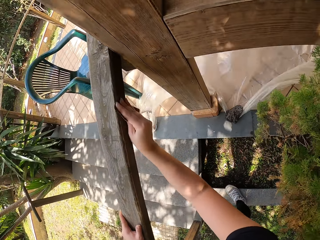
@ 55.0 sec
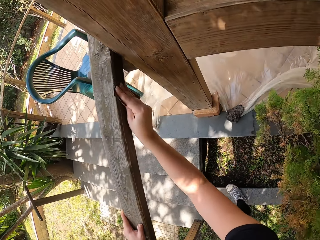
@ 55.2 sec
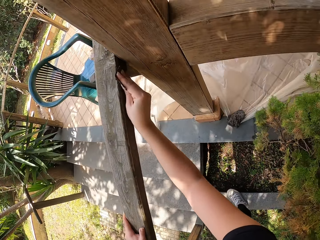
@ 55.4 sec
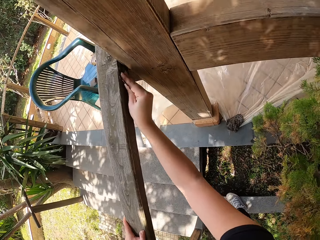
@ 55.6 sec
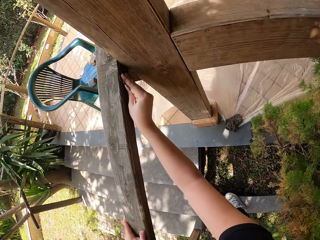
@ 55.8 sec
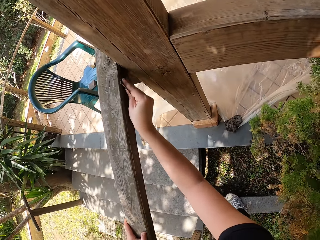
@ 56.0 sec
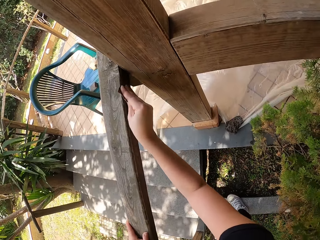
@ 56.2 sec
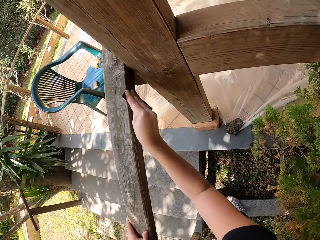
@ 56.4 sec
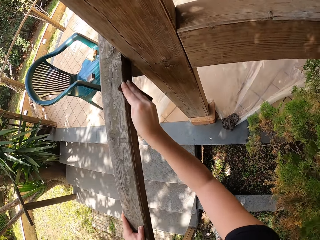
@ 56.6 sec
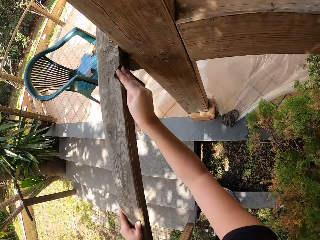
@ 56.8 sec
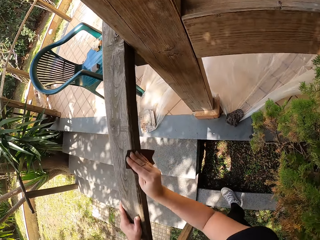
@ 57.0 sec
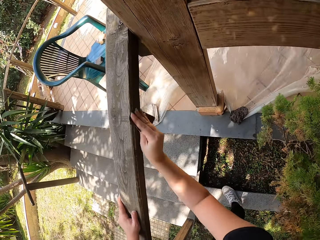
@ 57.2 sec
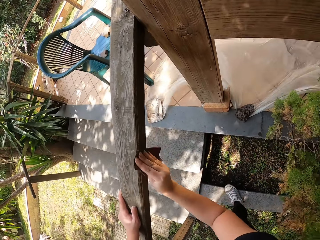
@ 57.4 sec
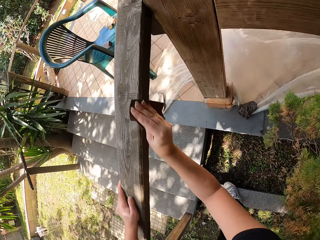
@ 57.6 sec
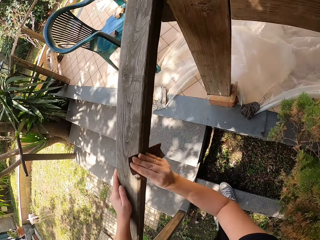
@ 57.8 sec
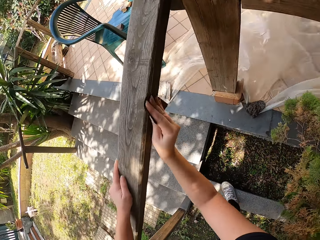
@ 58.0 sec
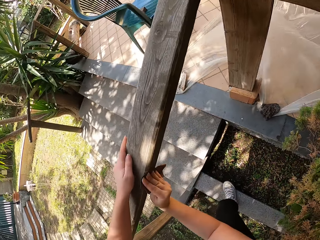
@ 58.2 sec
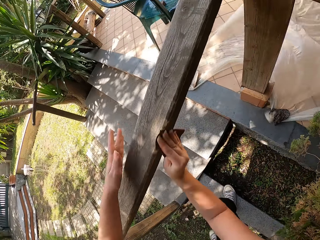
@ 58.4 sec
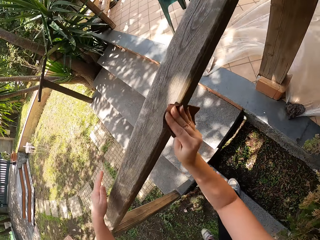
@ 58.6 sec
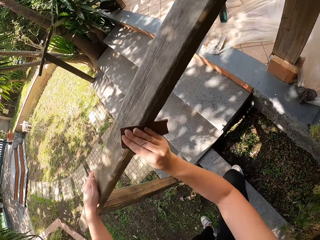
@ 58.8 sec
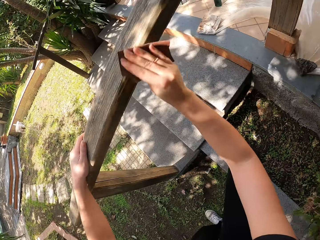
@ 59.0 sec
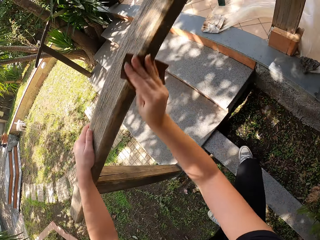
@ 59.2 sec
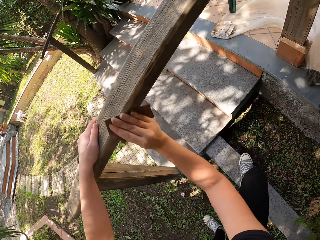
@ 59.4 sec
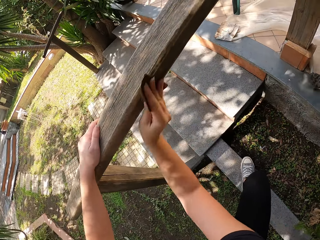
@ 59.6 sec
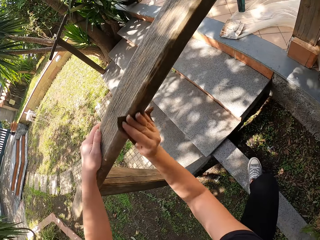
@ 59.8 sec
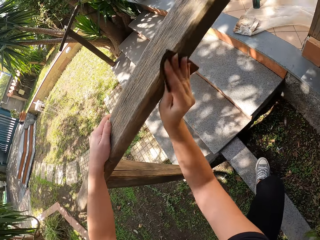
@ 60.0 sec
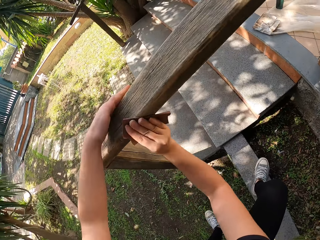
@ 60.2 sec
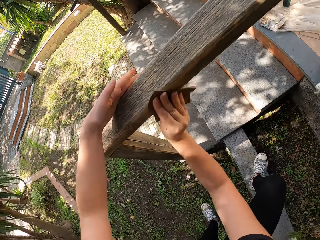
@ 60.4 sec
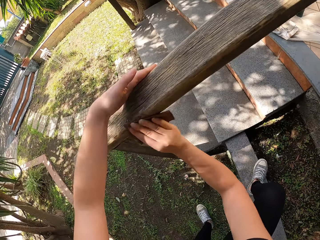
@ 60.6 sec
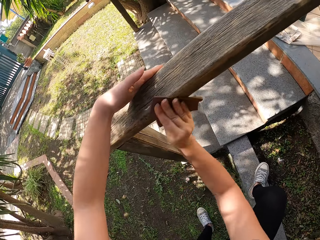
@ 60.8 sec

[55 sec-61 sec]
The camera wearer steps down on the ground with the left leg.

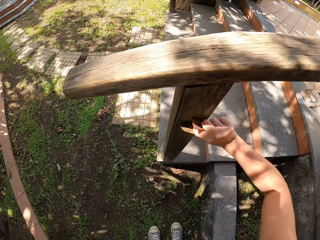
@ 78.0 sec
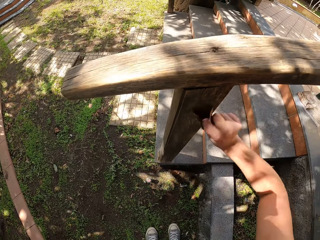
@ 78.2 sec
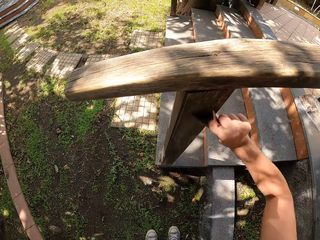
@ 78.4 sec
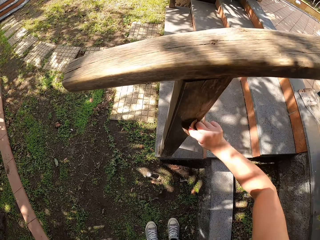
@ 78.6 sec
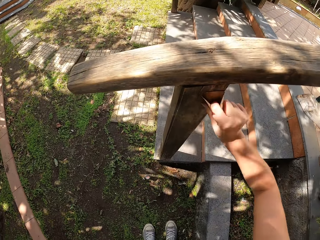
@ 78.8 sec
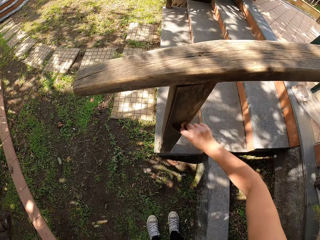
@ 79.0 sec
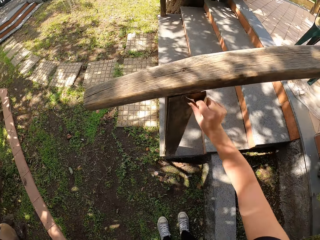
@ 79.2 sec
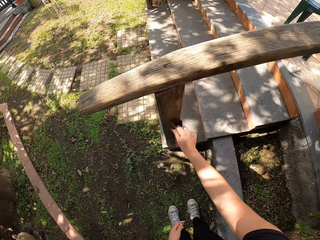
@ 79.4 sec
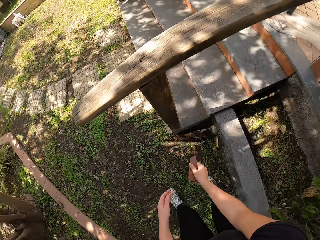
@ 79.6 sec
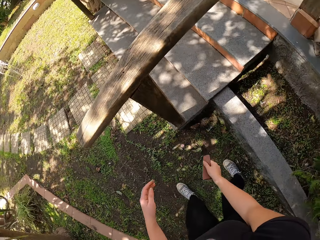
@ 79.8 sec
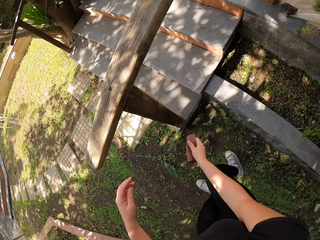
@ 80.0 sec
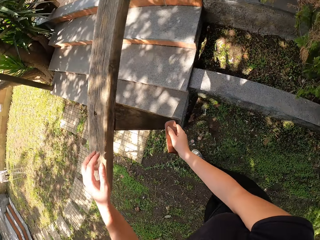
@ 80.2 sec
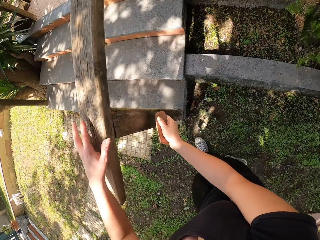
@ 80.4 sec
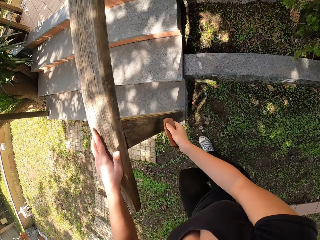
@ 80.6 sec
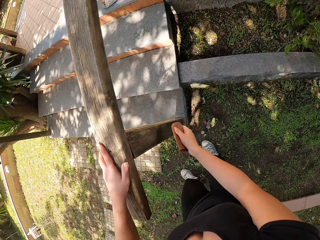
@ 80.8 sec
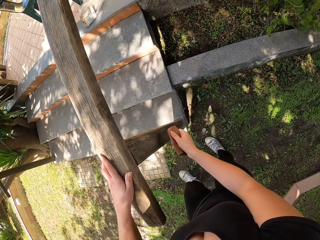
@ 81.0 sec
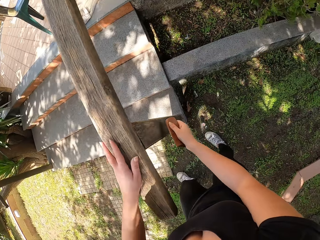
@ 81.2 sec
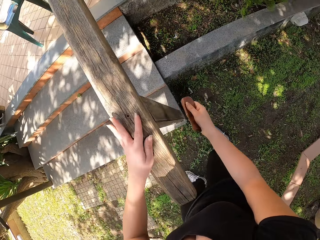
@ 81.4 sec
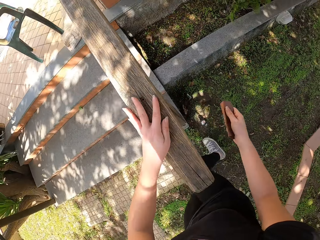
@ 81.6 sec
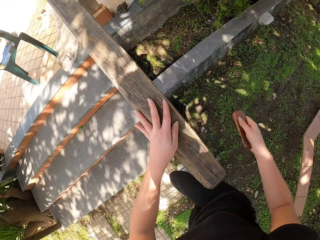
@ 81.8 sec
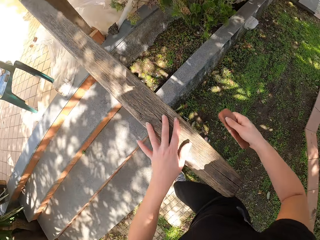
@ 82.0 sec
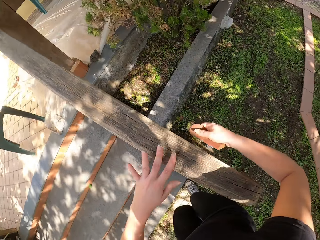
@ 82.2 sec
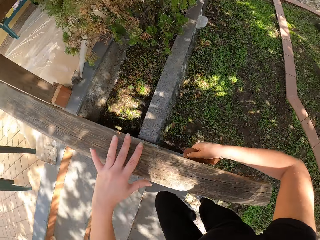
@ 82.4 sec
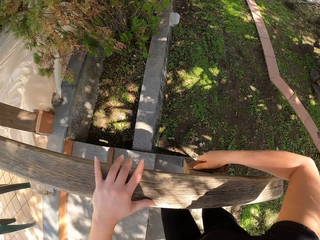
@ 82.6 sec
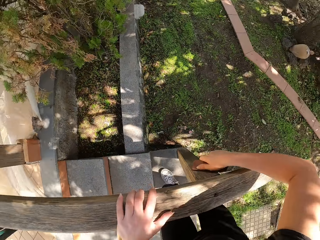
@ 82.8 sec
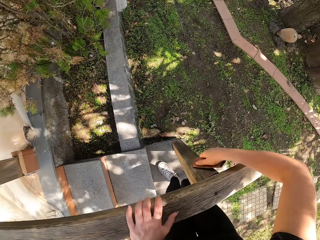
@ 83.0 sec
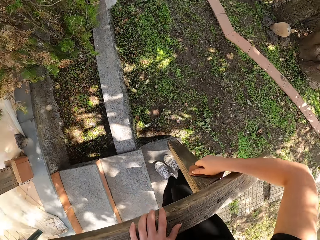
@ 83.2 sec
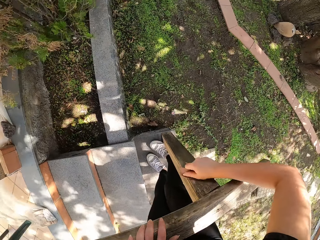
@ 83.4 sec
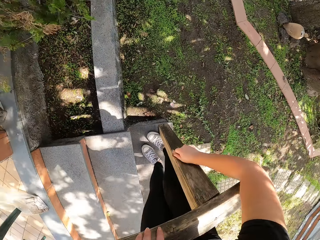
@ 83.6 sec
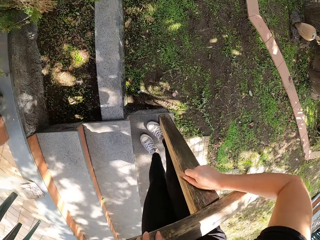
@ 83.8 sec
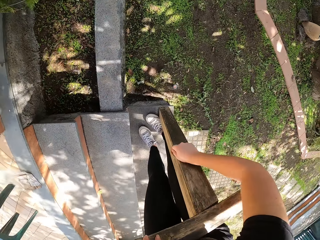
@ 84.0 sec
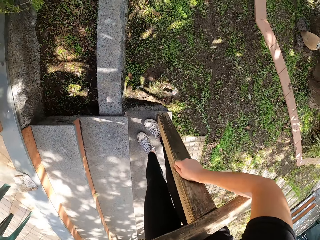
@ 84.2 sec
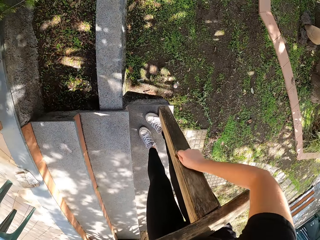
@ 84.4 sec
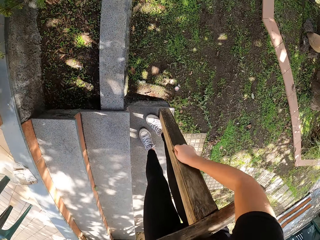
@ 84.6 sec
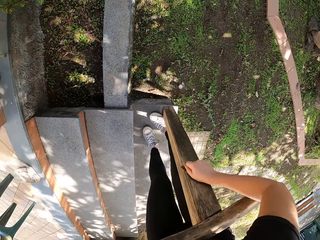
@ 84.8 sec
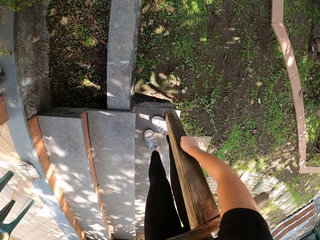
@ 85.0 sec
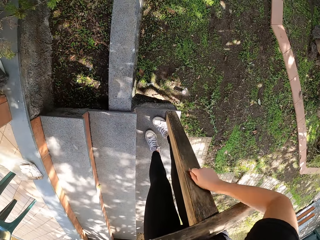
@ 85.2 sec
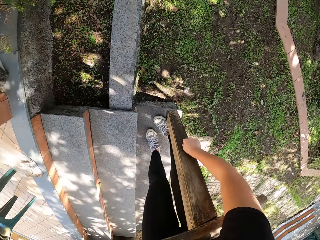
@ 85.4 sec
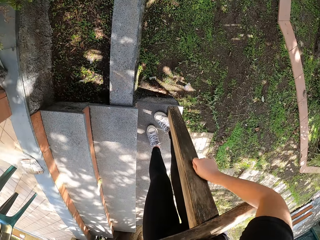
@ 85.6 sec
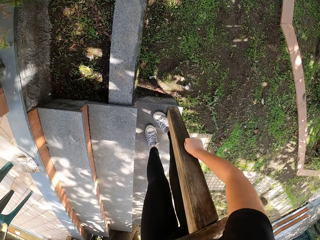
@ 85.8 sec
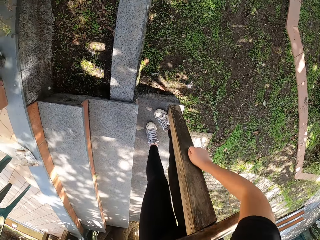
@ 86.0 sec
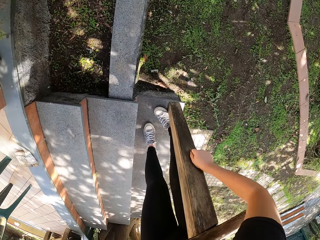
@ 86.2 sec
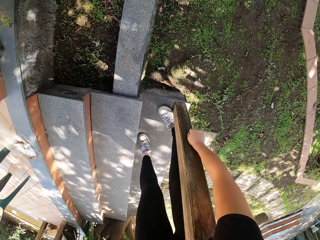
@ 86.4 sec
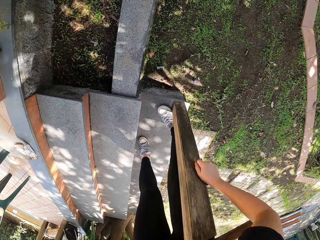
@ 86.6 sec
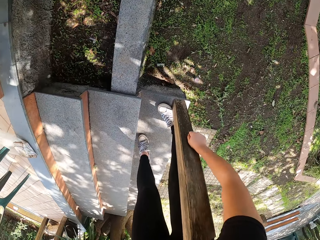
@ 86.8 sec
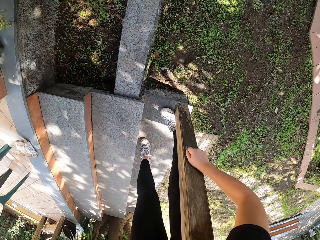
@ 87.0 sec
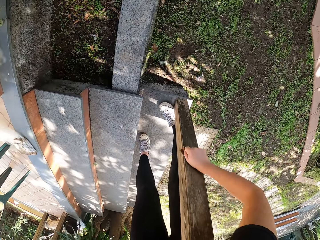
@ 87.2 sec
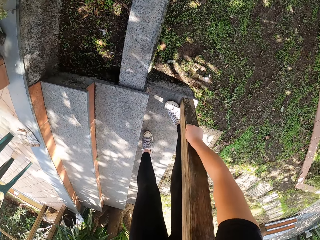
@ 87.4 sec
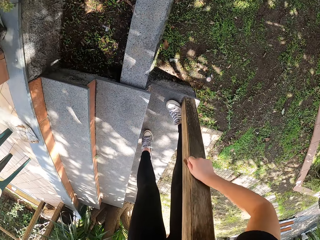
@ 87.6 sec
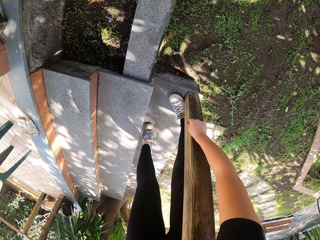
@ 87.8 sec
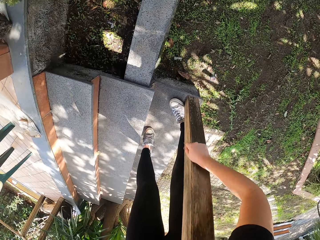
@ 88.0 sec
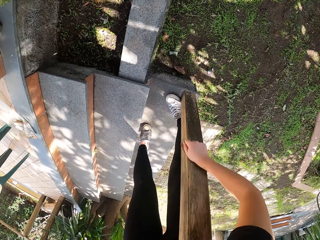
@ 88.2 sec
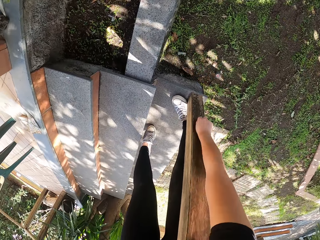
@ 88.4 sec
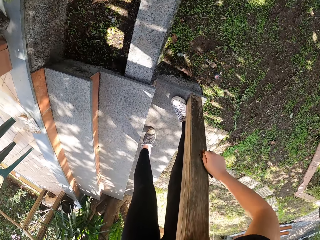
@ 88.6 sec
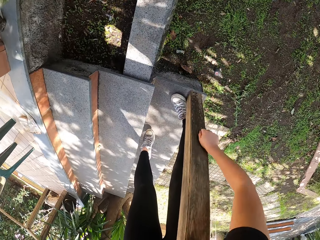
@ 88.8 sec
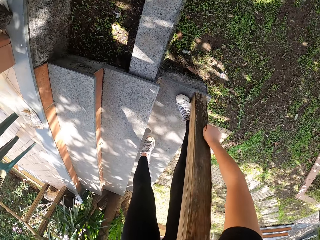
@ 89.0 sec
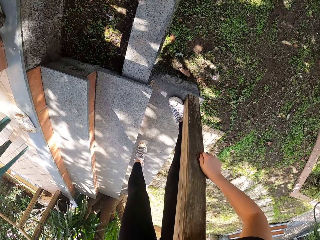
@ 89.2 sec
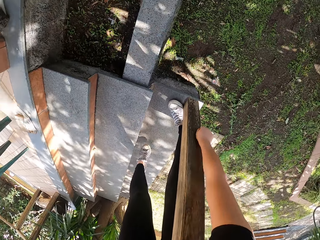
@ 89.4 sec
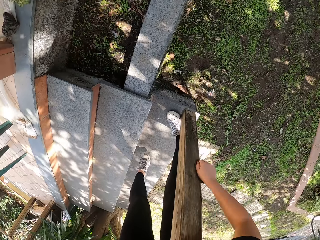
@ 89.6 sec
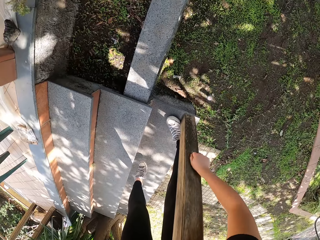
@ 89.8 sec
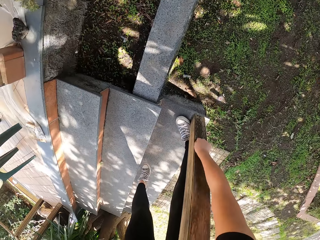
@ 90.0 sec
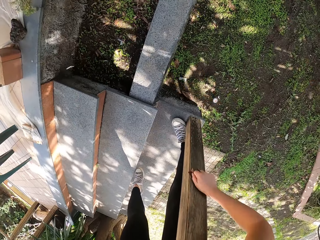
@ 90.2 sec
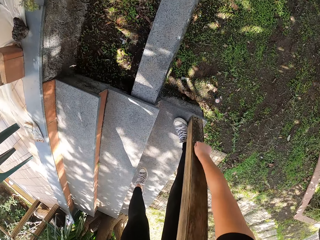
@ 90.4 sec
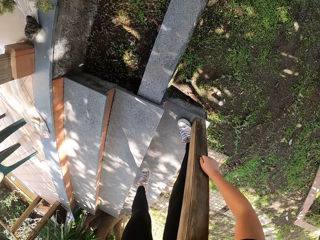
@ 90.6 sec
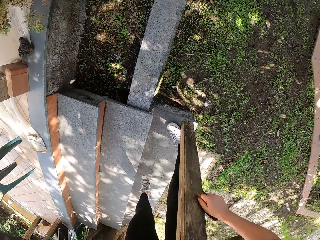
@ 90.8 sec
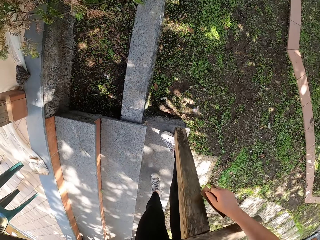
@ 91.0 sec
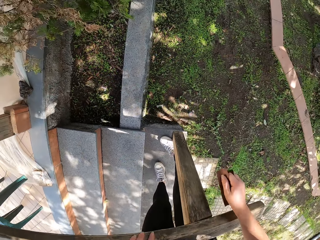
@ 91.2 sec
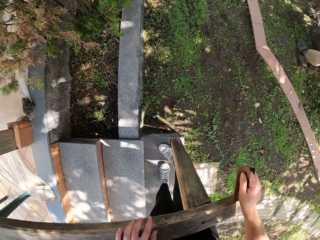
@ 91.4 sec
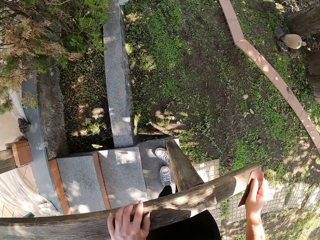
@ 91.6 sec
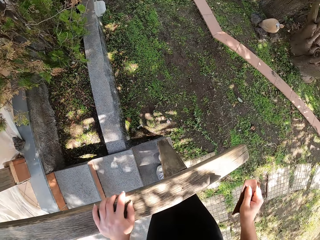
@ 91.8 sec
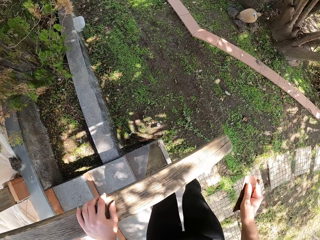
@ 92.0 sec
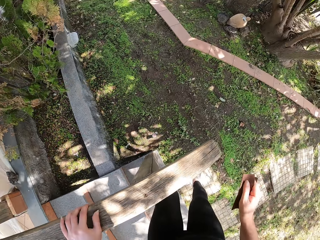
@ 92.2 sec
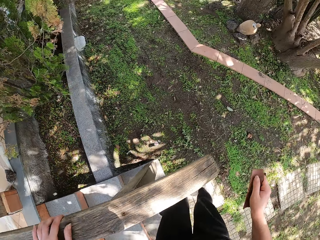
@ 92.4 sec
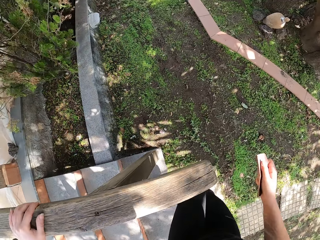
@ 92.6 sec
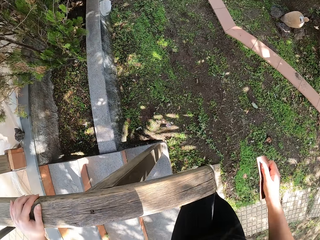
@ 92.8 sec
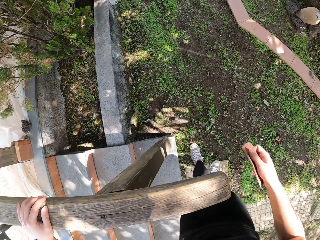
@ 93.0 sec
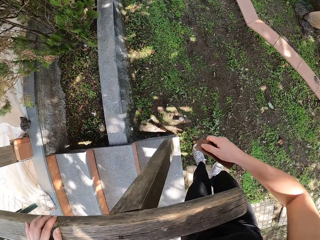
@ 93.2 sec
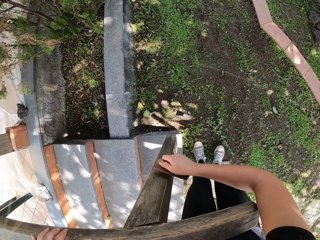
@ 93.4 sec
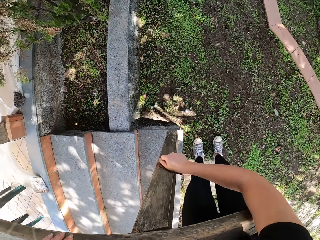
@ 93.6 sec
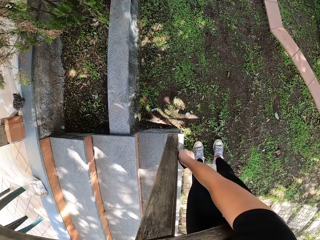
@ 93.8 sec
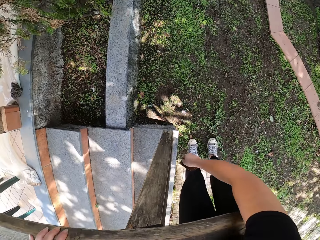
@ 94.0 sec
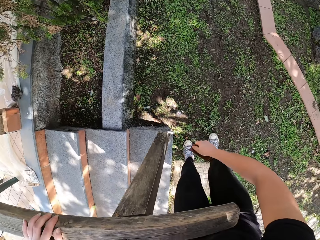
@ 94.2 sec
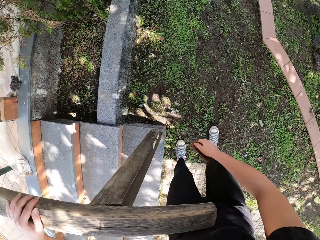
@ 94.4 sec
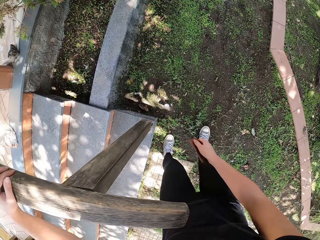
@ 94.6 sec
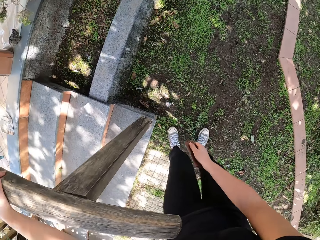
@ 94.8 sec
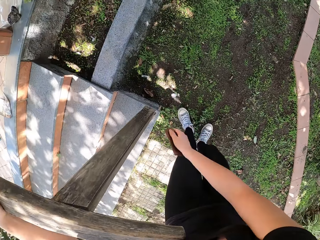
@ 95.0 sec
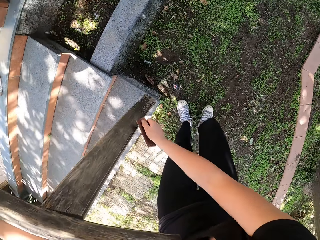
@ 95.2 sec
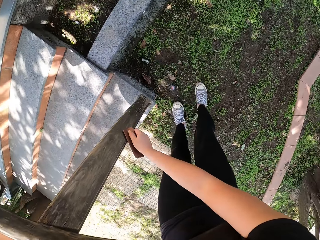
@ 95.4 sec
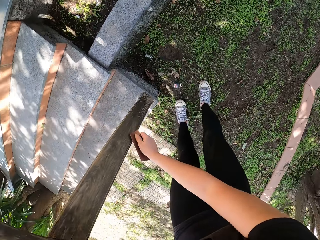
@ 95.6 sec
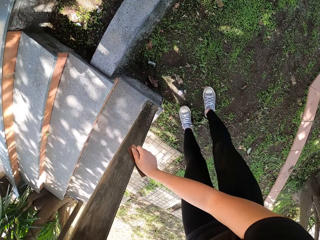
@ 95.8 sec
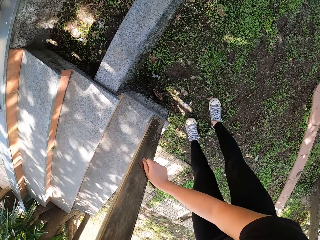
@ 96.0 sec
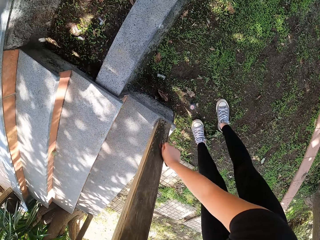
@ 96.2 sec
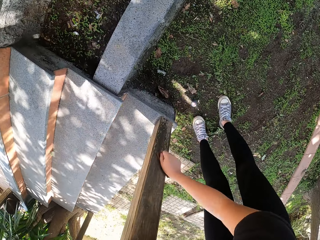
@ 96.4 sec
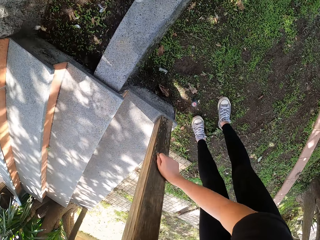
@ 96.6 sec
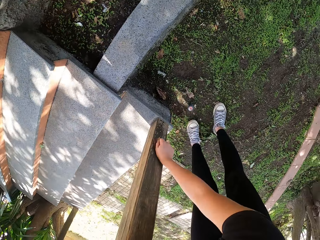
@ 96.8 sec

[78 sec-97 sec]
The camera wearer stops scrubbing the wood. She steps to the left and climbs two steps. She stops and scrubs the wood. She stops scrubbing the wood and walks down the stairs. She stops and scrubs the wood. She stops scrubbing the wood, adjusts her position around the wood, takes a step forward, and scrubs the wood.
